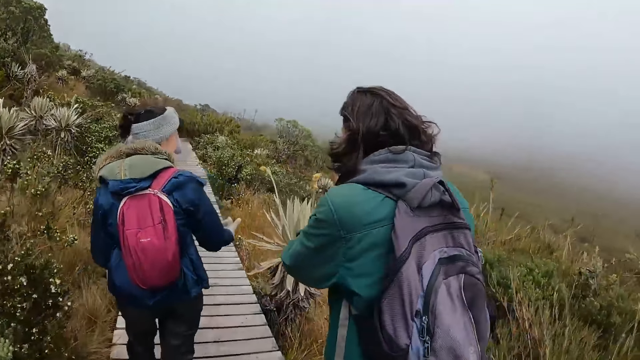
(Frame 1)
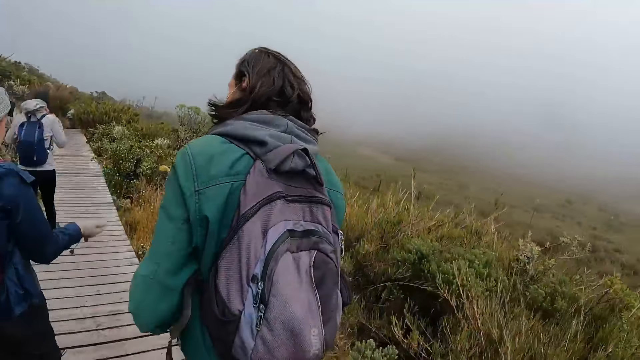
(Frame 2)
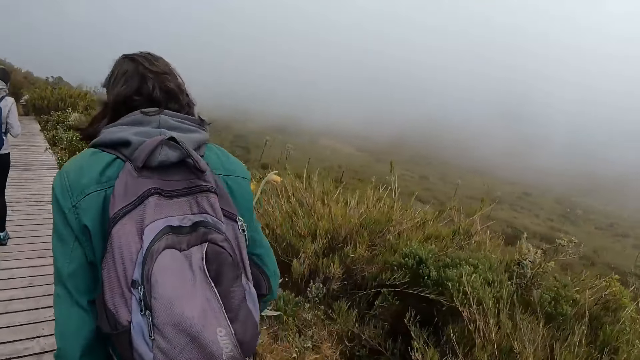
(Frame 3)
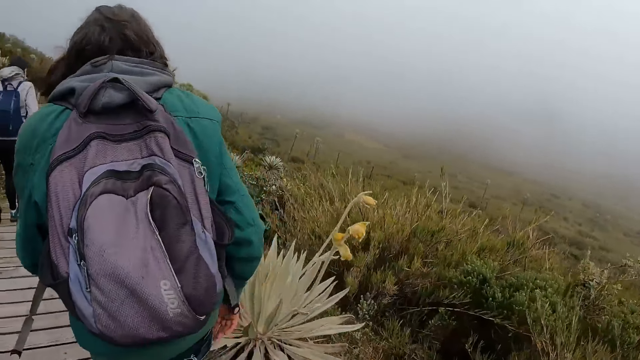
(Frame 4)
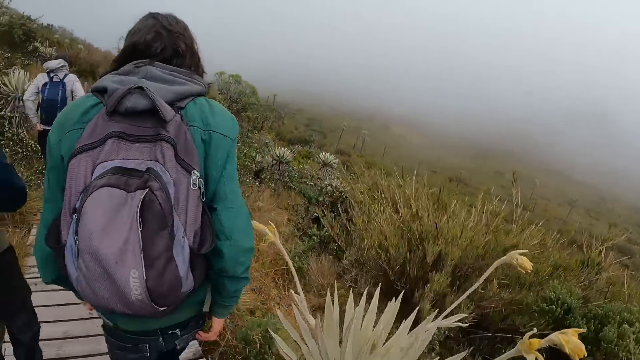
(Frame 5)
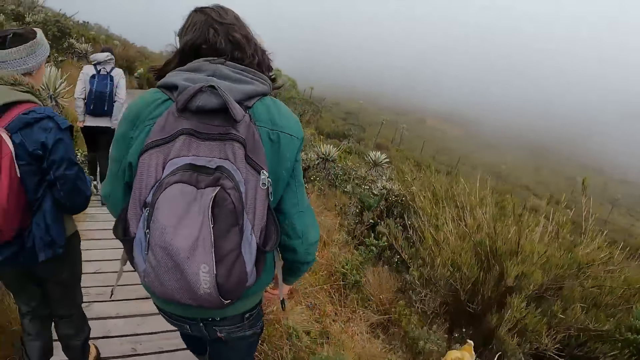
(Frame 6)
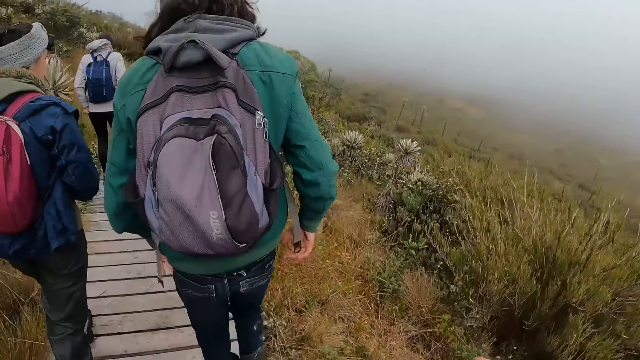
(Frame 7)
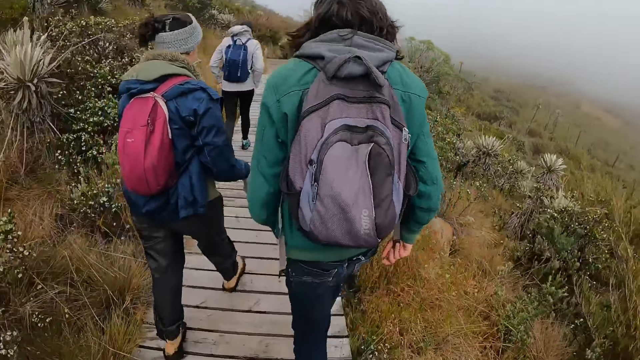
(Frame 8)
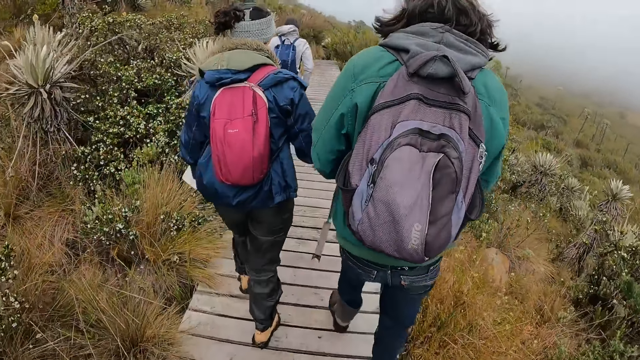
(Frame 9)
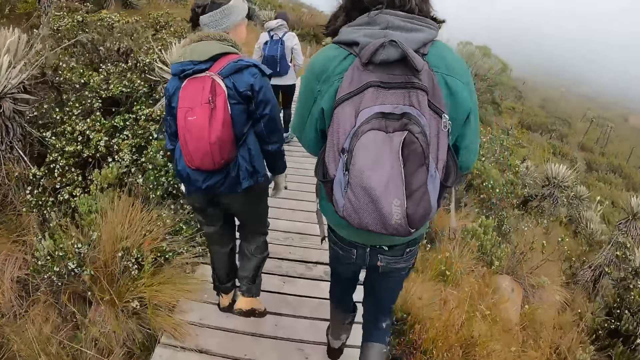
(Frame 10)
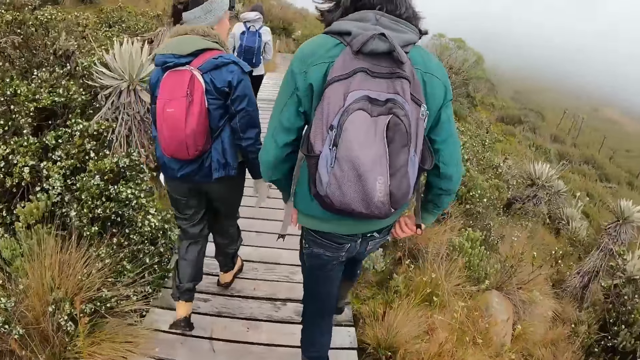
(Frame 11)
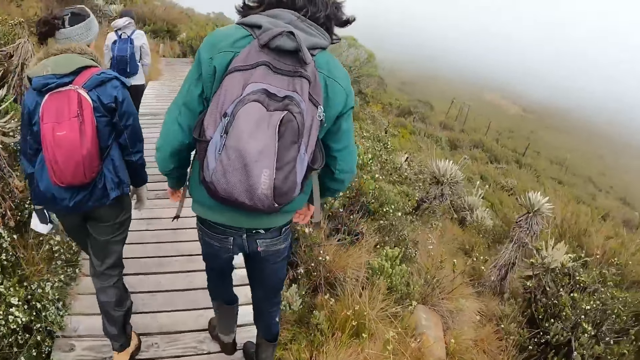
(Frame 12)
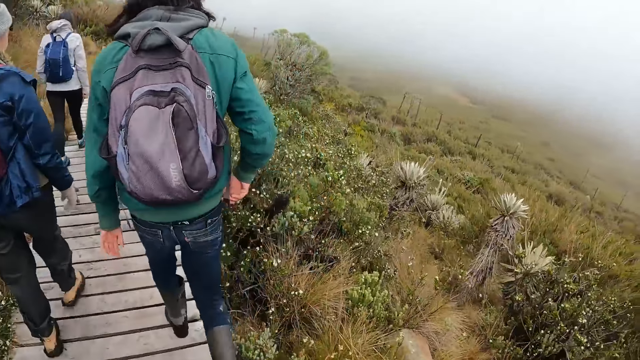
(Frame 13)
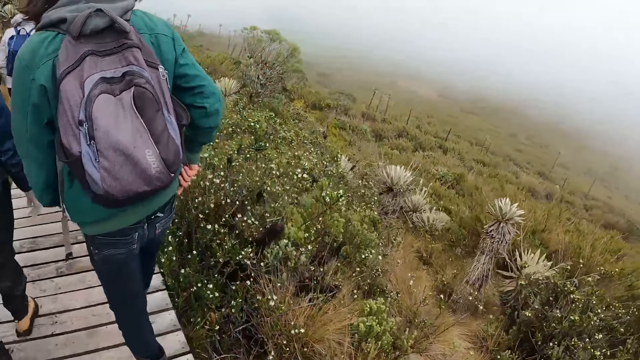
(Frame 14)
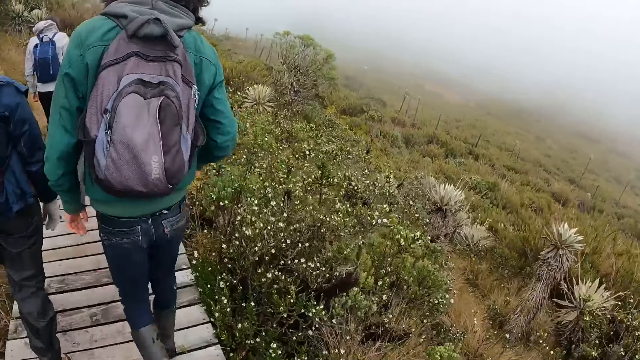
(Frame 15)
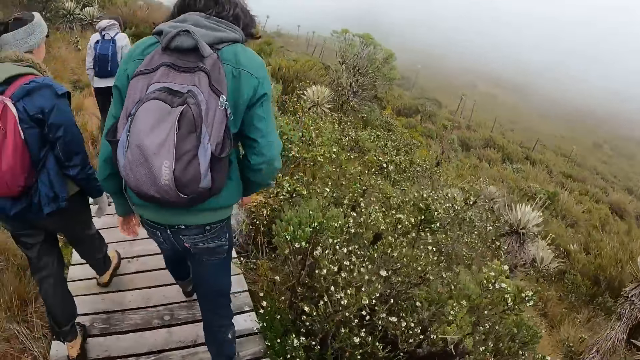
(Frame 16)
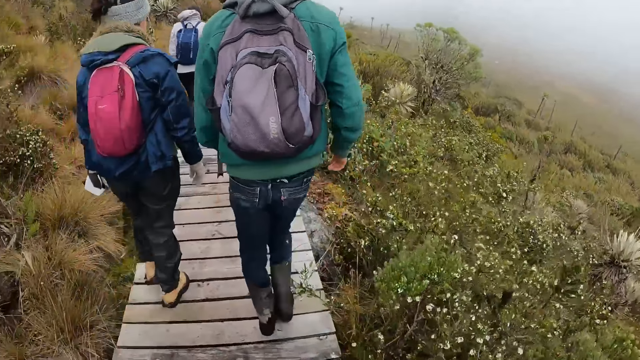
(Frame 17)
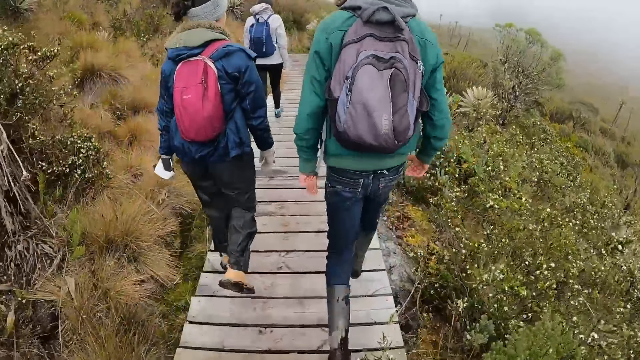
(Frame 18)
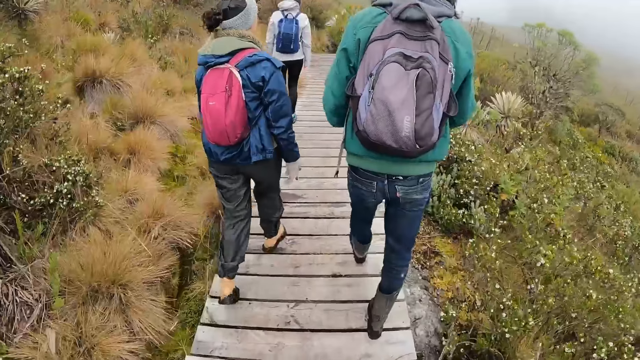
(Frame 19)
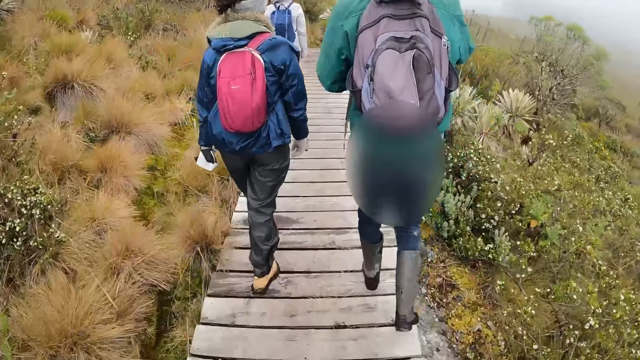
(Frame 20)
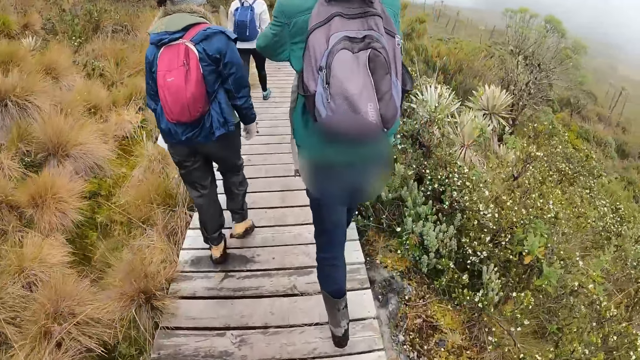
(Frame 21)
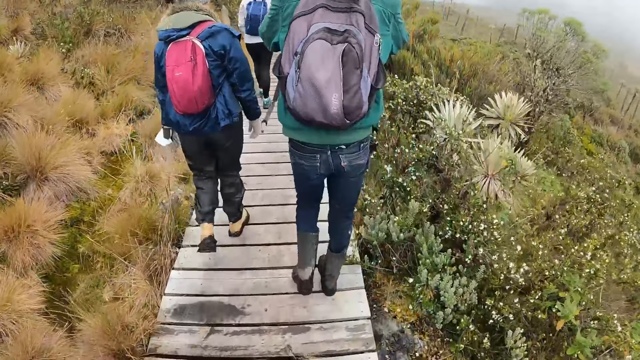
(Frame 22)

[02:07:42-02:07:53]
The man interacts with a woman.

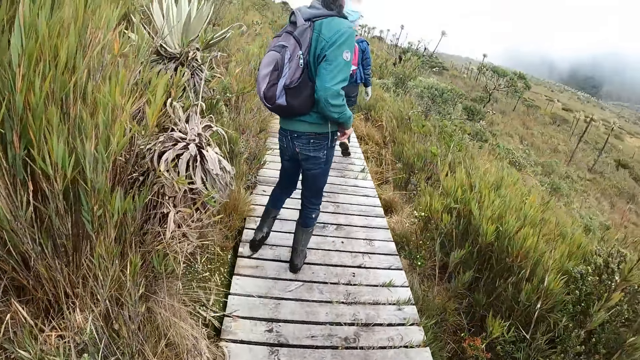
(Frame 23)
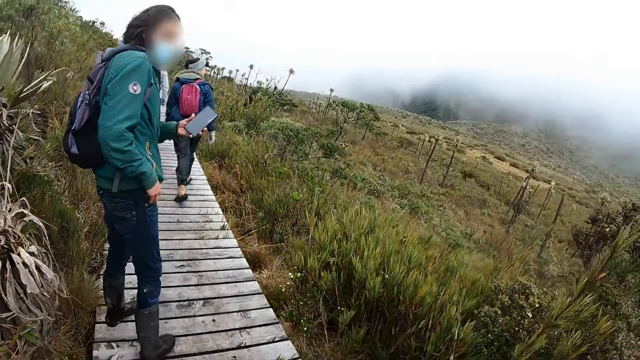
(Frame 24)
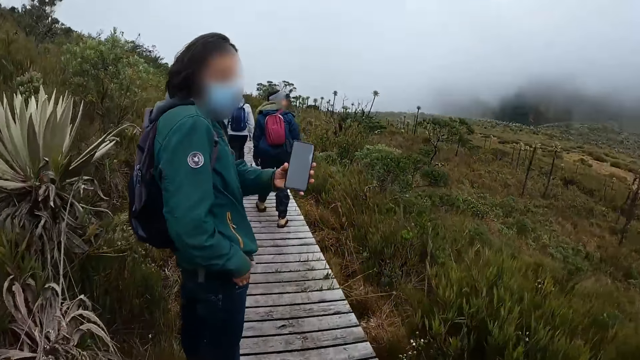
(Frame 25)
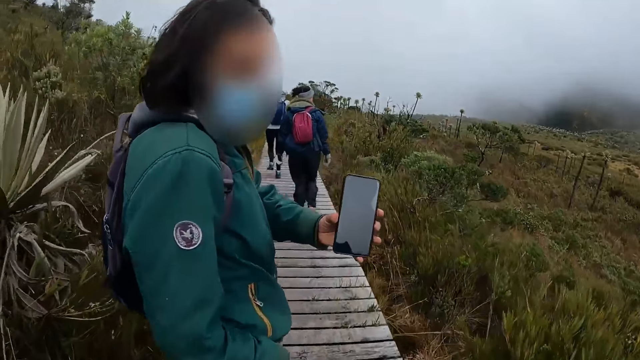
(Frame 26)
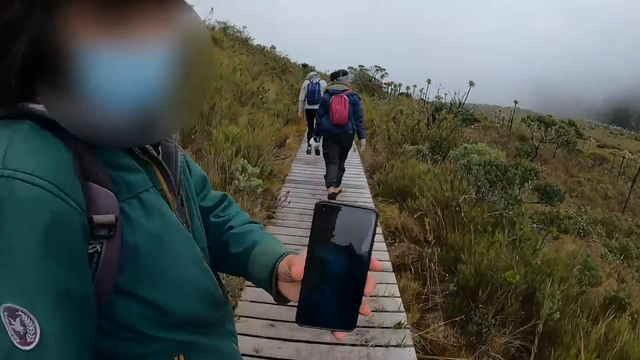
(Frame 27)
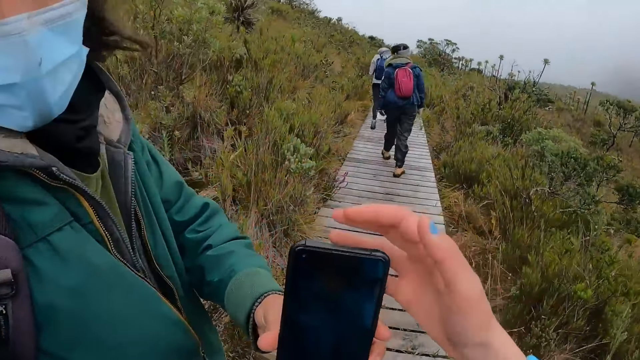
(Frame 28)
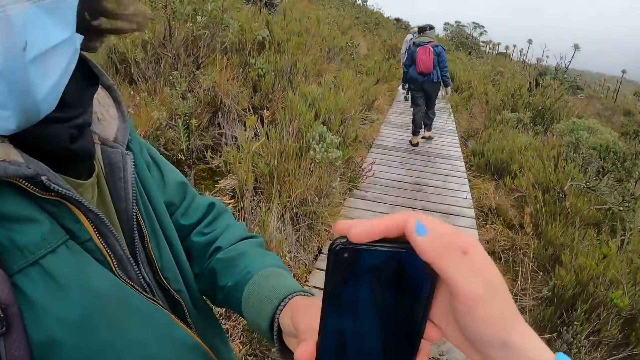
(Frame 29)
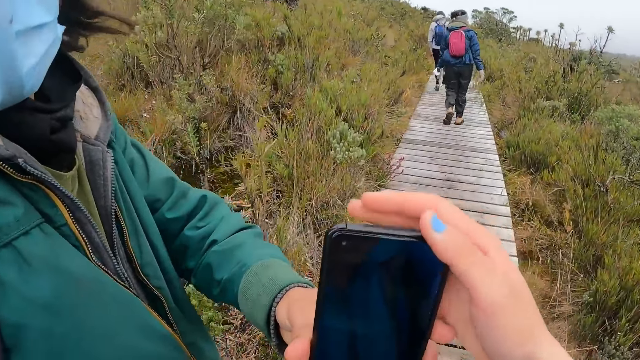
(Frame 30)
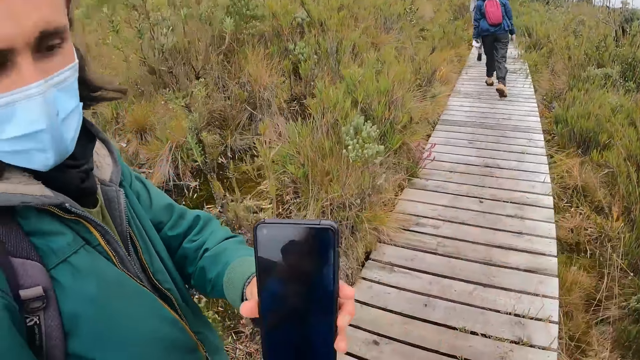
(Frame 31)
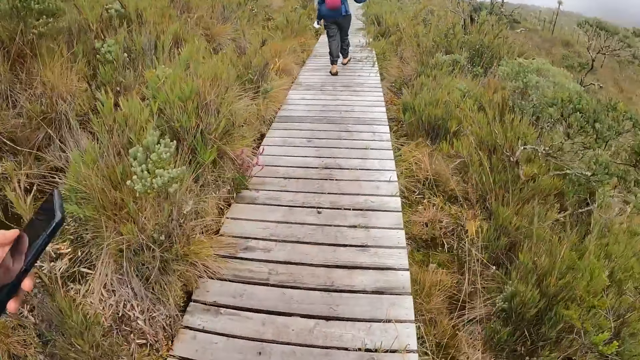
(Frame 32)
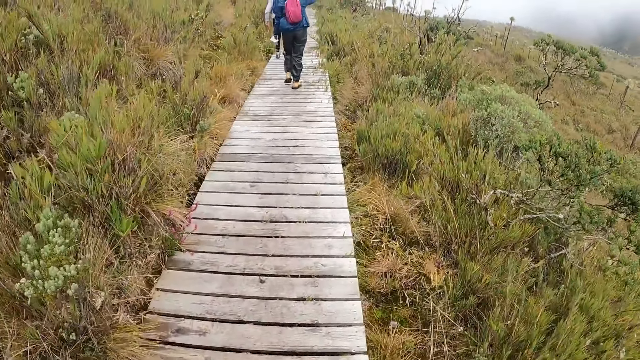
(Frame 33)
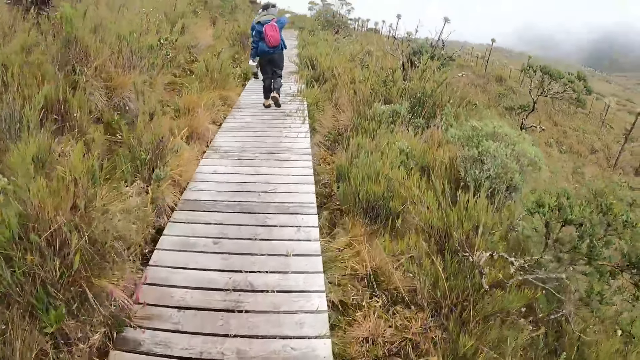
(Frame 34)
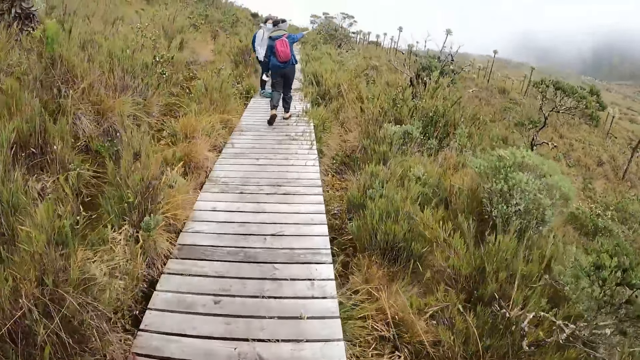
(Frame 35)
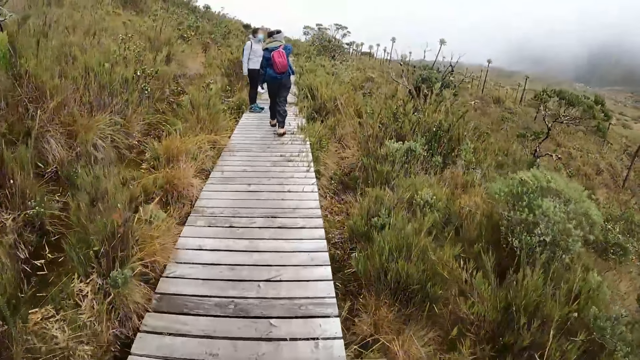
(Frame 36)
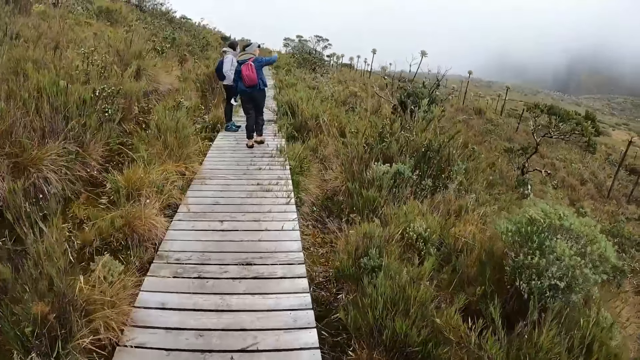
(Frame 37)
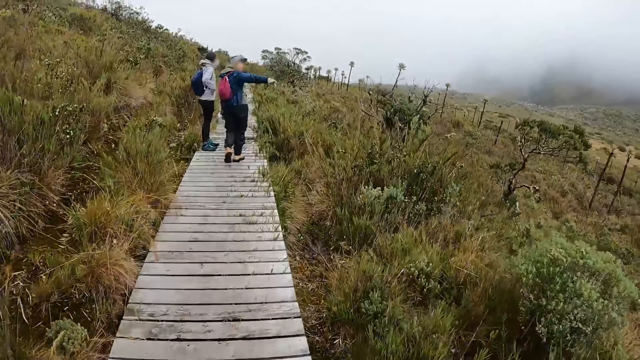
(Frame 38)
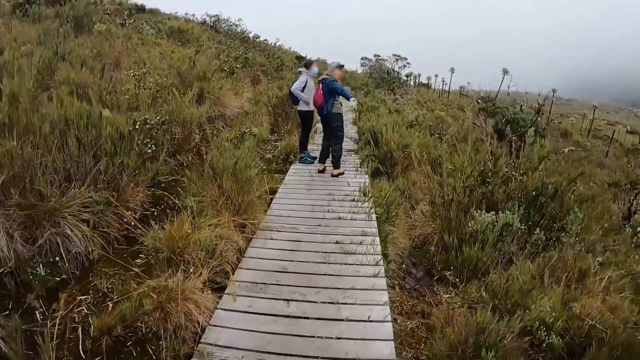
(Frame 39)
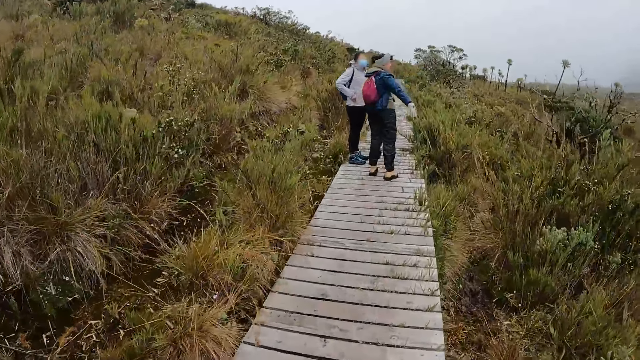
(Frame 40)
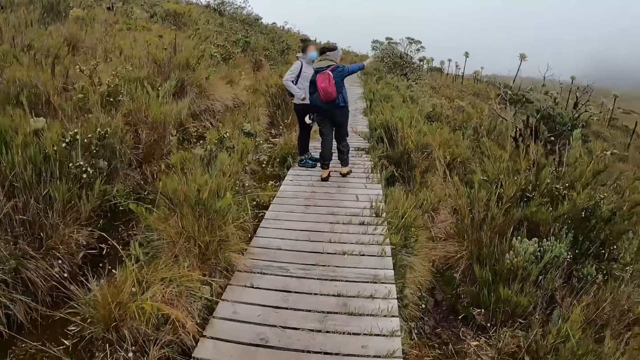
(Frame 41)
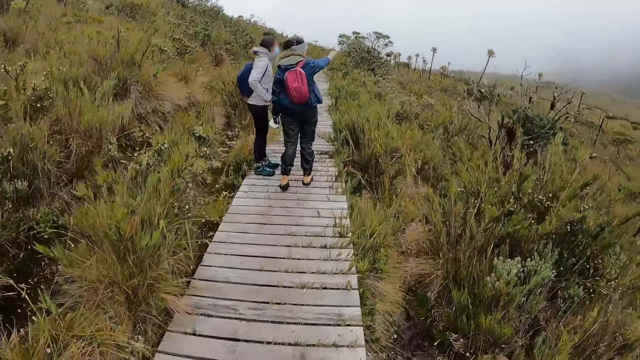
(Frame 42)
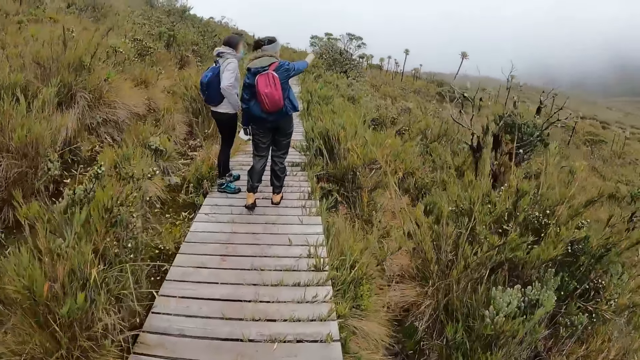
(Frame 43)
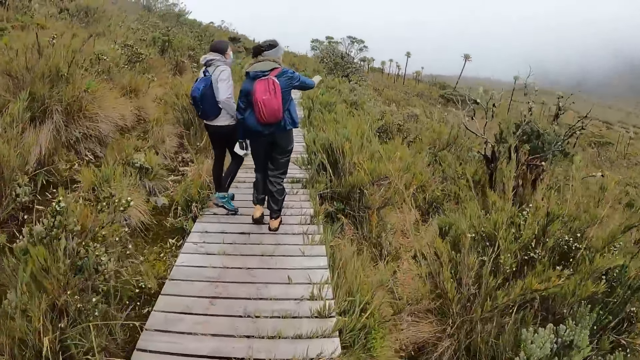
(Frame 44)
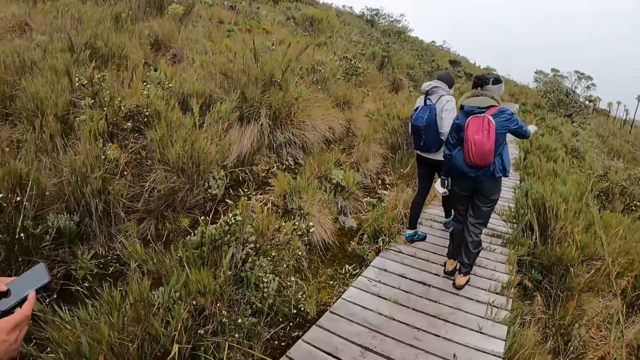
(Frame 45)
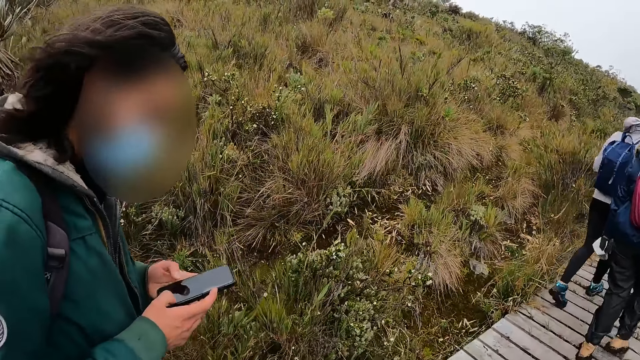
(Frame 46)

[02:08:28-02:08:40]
The man shows the camera wearer a picture on his phone. The camera wearer holds the phone with her right hand. She walks along the path. The woman interacts with another woman. The man operates his phone with both hands.
